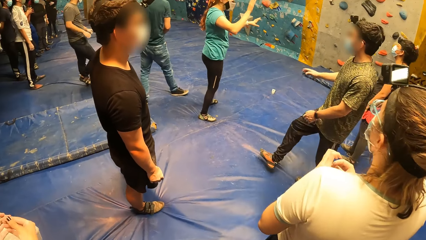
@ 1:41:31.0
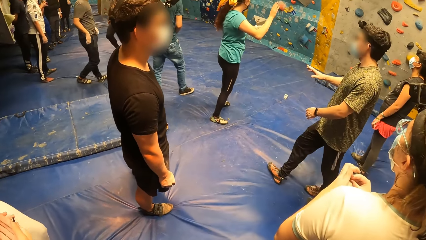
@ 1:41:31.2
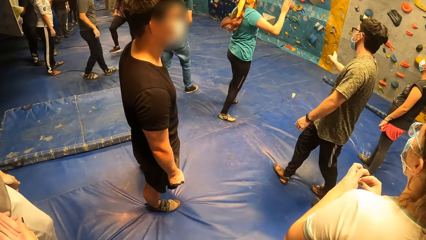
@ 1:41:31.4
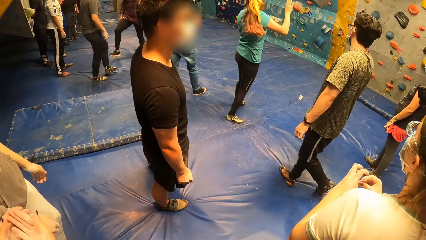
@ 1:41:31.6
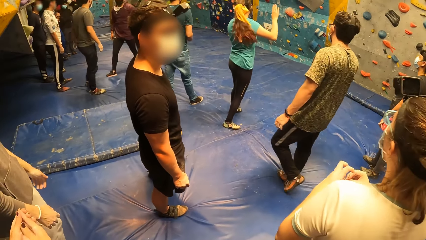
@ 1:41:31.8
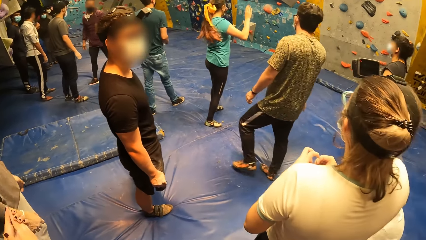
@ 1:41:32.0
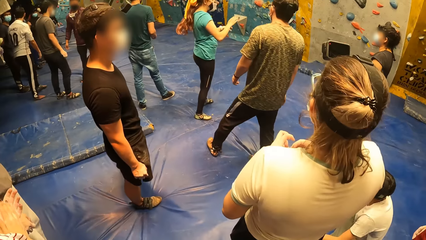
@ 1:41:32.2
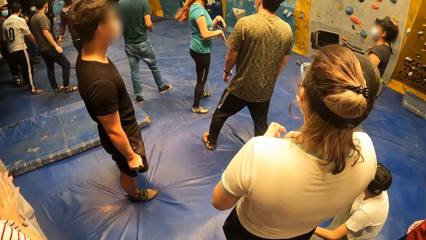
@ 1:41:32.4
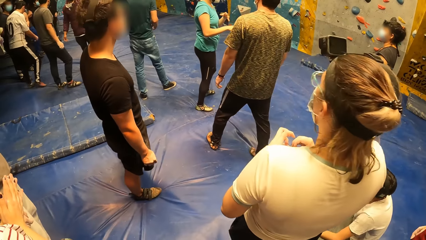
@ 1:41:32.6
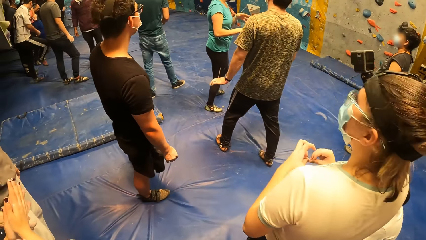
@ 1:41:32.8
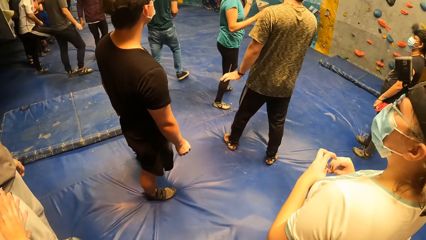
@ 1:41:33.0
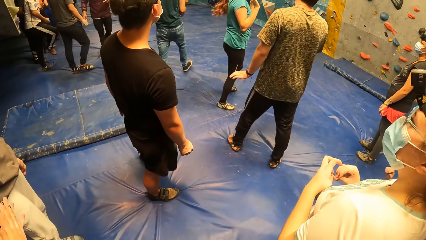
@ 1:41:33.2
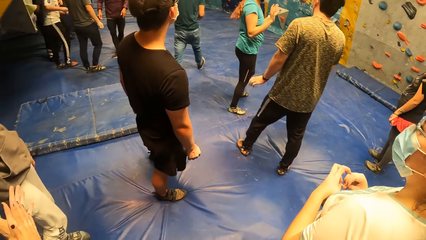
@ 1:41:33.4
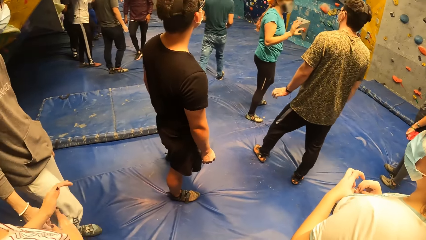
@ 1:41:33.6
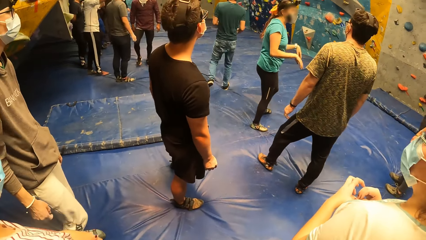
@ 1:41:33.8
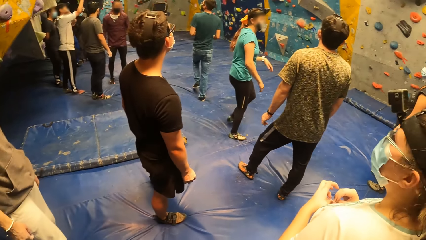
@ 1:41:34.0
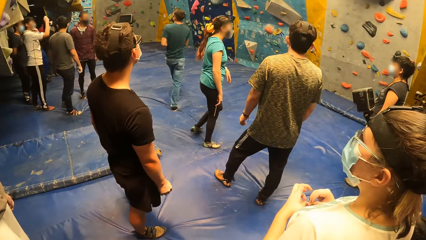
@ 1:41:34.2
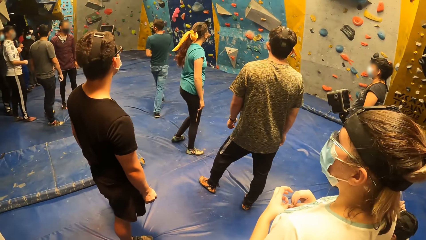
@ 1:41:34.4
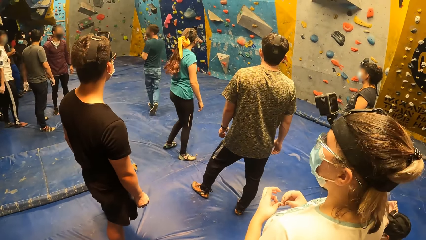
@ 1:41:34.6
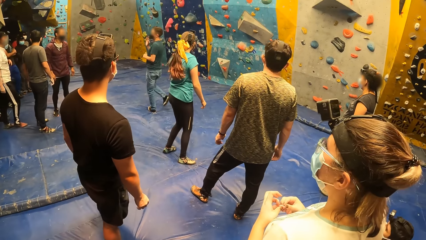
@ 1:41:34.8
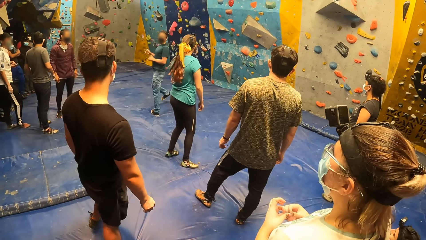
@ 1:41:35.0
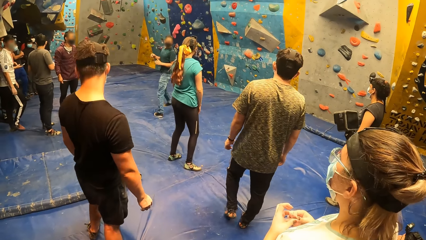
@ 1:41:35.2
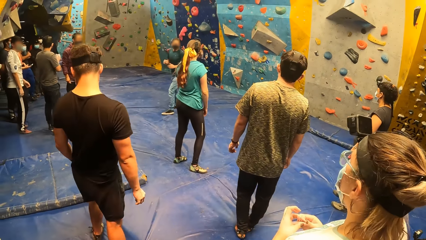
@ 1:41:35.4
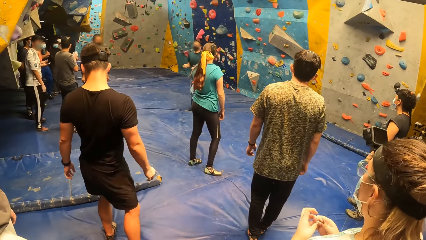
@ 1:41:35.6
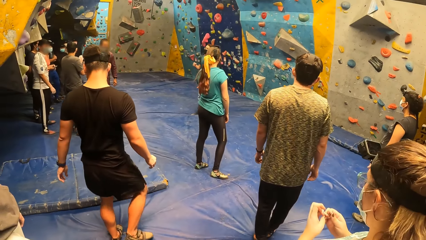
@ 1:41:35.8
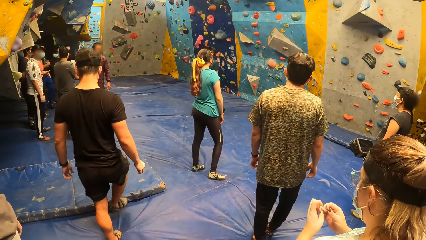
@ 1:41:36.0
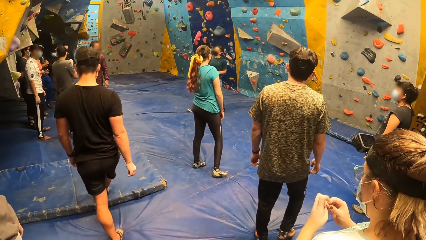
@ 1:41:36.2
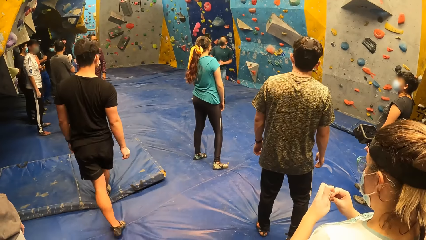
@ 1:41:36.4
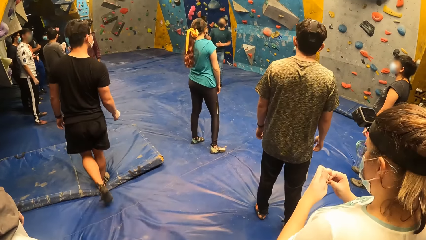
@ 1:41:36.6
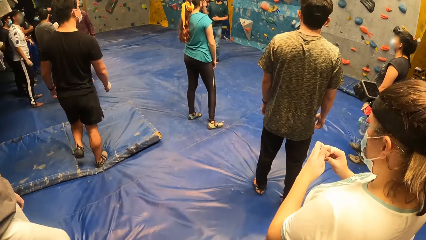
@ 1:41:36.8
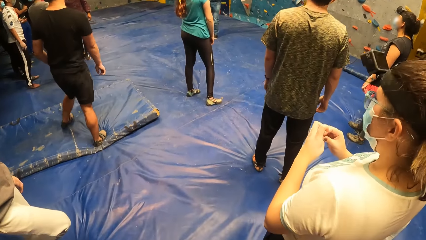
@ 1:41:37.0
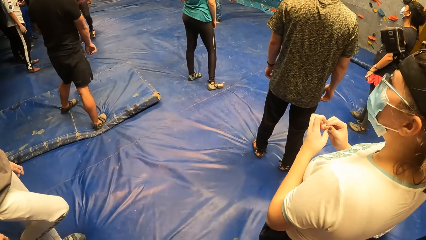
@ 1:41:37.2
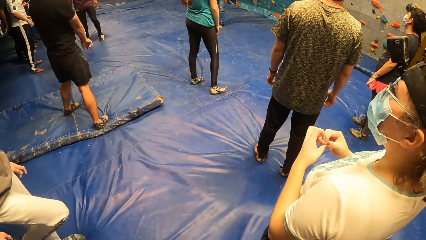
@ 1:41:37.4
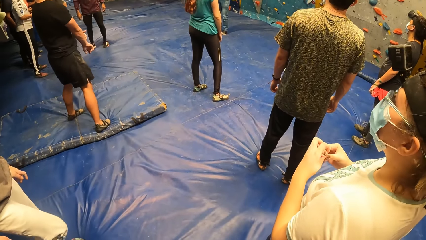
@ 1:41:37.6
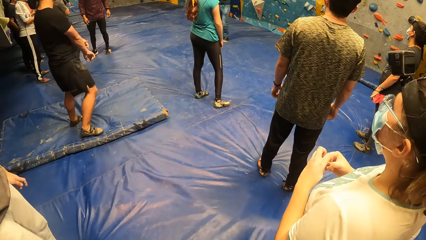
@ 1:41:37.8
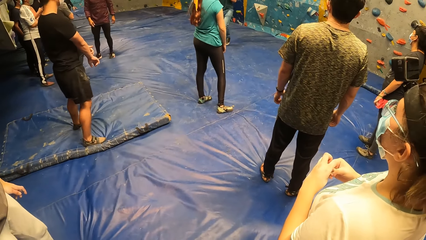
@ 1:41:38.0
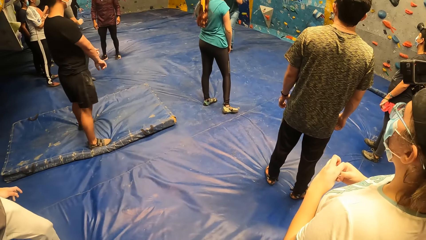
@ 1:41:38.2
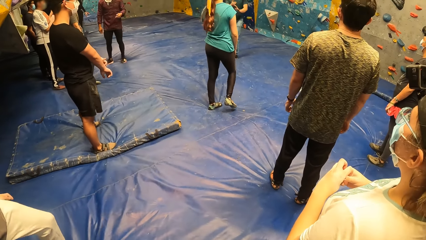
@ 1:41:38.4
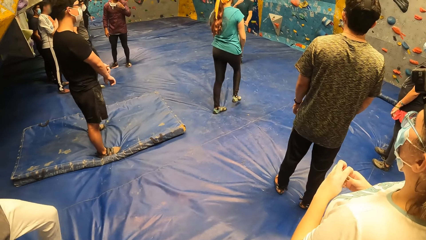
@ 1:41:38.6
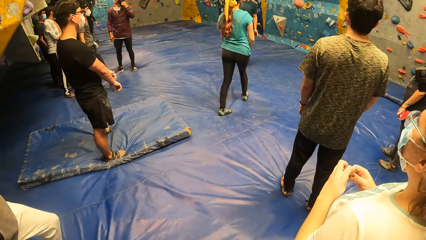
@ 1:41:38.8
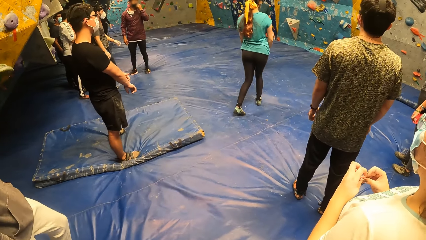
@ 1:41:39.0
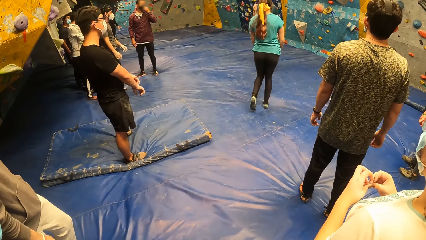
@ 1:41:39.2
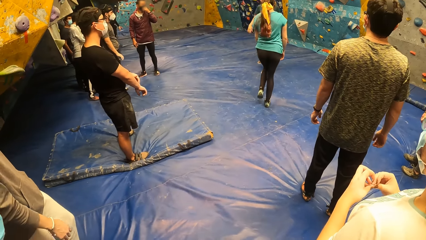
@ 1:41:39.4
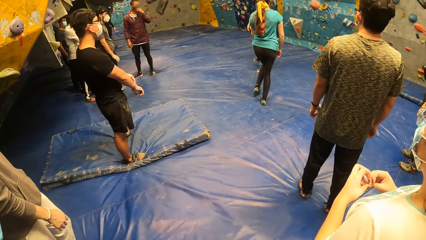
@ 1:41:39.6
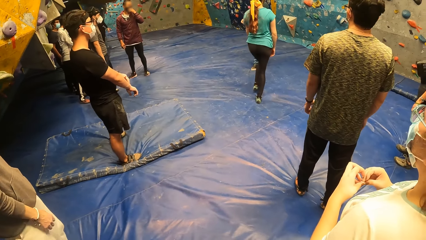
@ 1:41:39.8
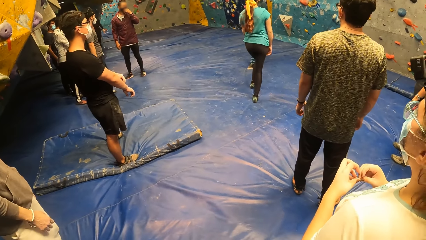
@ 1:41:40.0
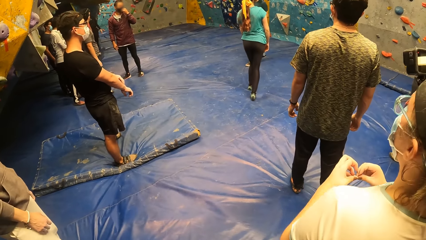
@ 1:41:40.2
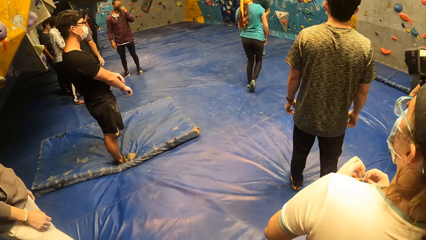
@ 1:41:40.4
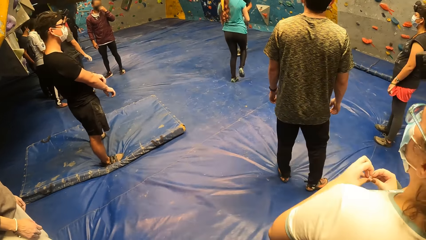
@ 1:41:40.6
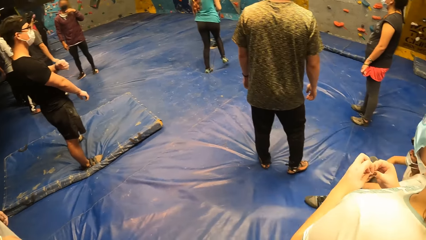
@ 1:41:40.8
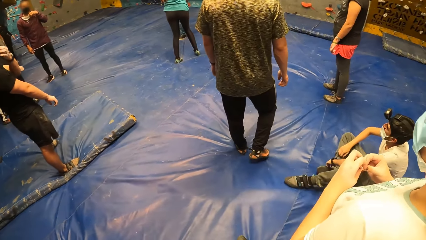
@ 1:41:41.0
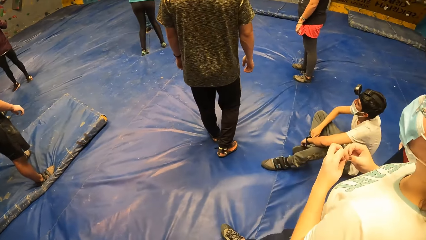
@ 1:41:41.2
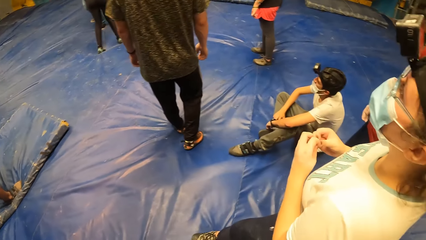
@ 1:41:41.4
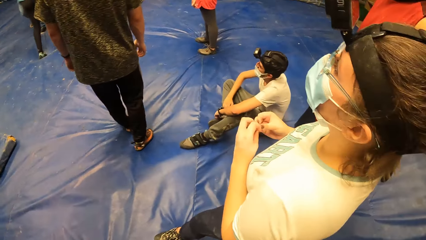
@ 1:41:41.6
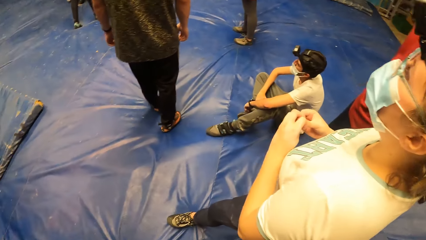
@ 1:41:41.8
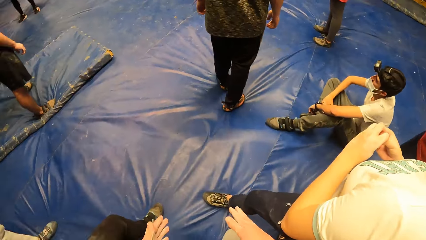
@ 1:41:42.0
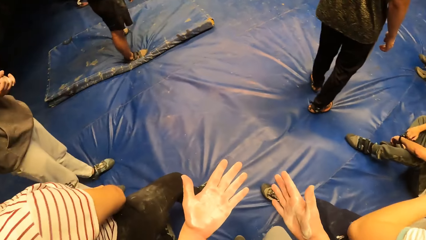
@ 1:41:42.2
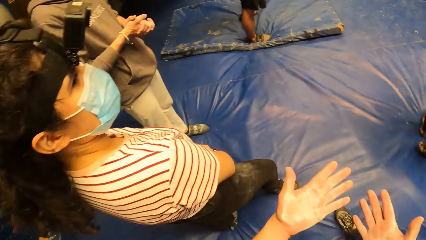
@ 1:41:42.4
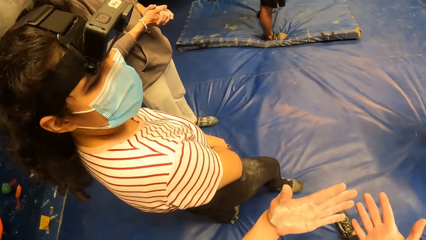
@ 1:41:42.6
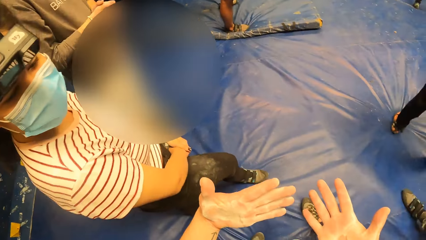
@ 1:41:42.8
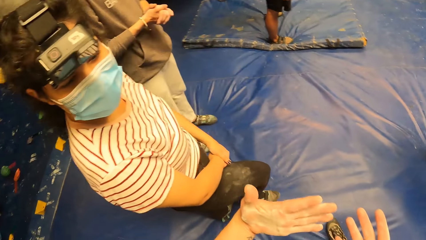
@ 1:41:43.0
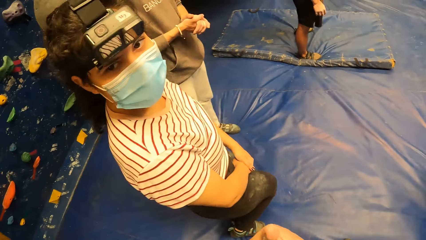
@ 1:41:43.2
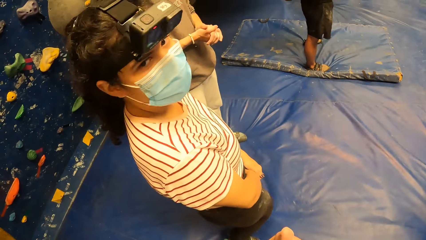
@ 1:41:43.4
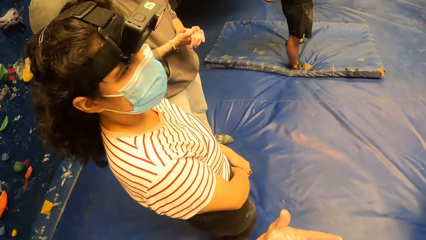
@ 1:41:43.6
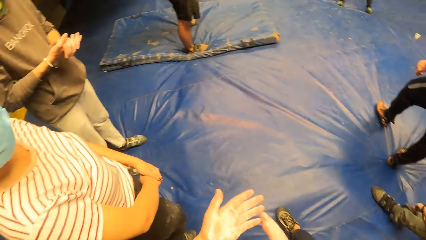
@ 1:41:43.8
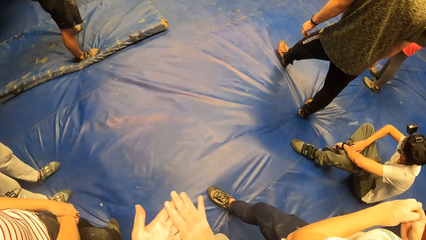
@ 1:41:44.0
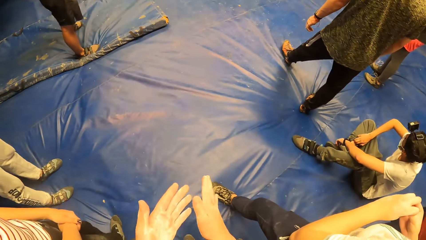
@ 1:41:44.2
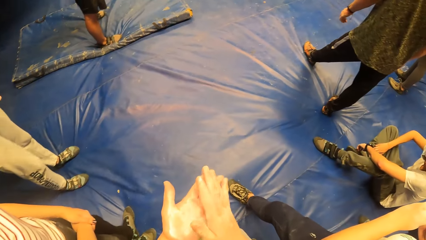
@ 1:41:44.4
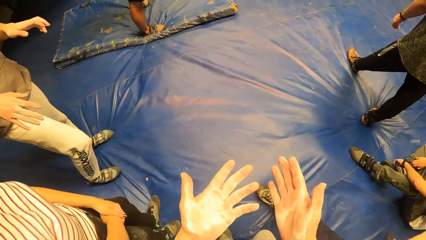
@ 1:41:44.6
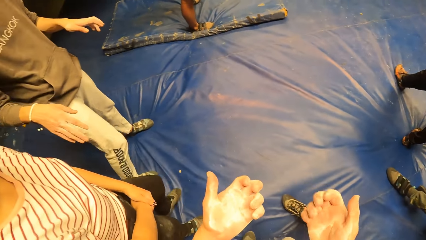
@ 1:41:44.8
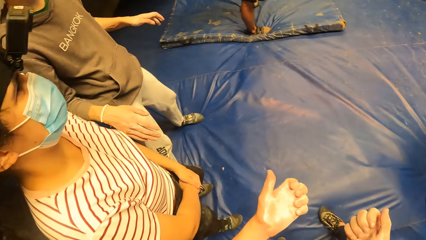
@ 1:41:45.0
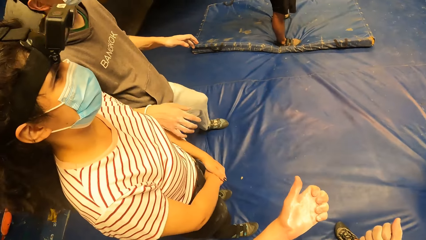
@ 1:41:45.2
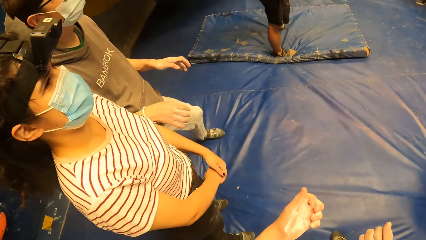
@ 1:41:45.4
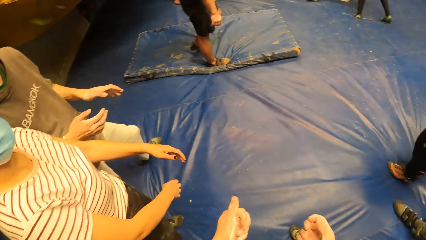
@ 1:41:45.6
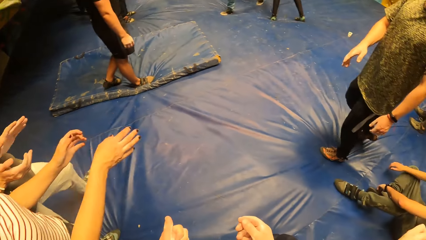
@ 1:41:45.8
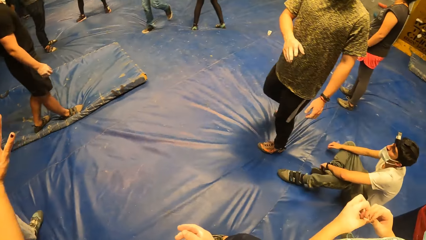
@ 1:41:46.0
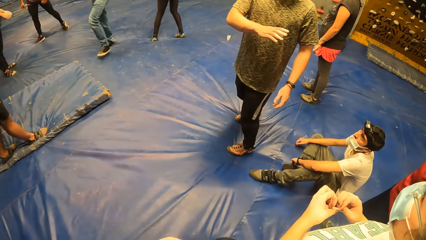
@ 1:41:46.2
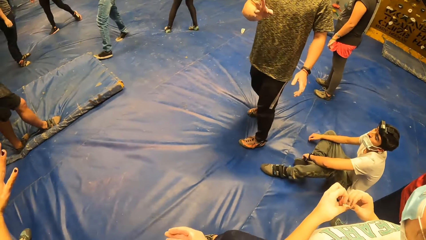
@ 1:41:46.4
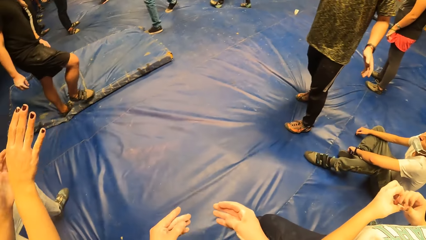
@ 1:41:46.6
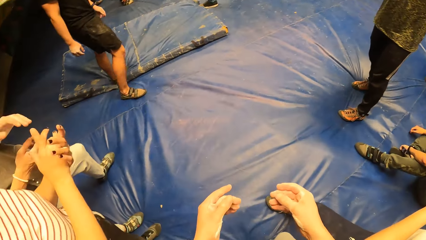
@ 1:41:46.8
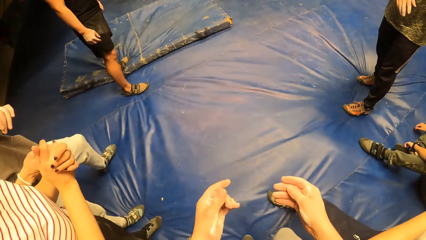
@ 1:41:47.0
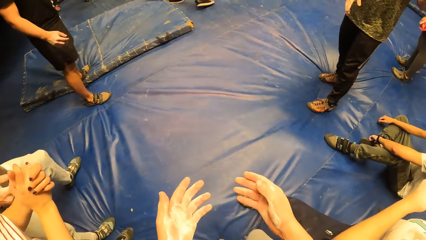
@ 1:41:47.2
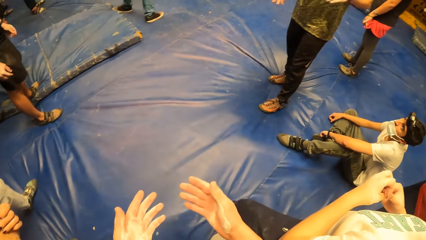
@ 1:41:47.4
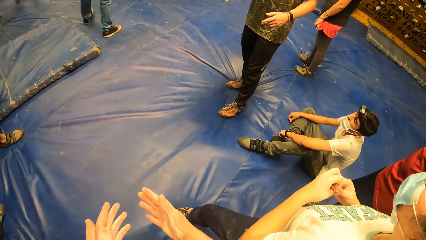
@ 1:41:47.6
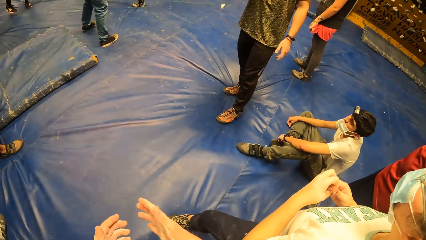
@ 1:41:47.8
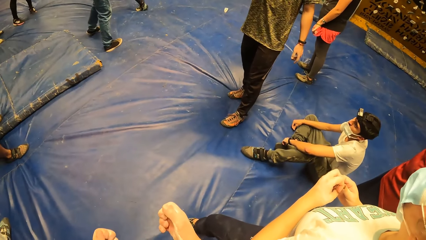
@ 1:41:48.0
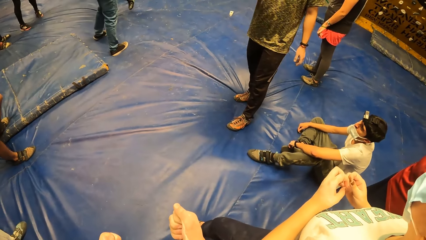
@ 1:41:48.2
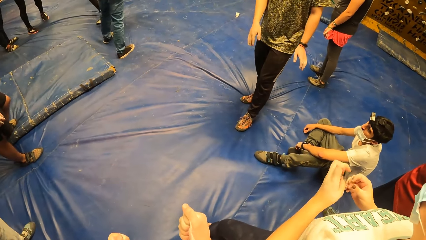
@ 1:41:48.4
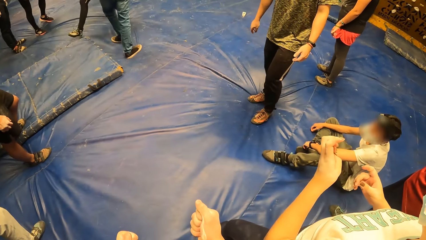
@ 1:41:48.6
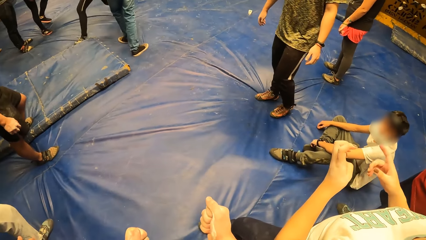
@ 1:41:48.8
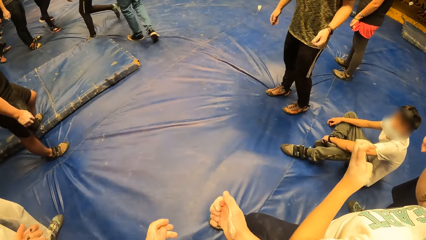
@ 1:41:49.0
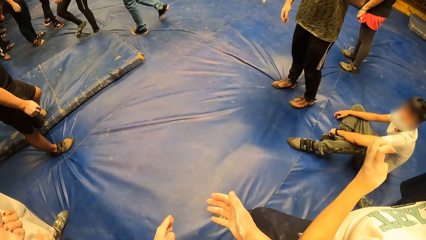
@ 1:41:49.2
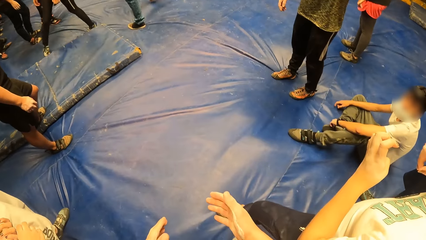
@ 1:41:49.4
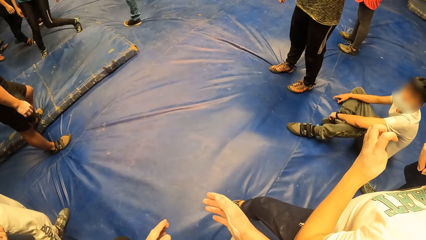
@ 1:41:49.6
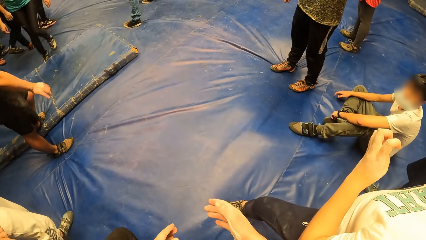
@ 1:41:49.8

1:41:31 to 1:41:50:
A man adjusts himself. The camera wearer looks around the room. He looks at his hands. He looks at a person. He does a hand gesture. He wipes his hands. He looks around the room. He looks at his left hand. He looks at his hands.
